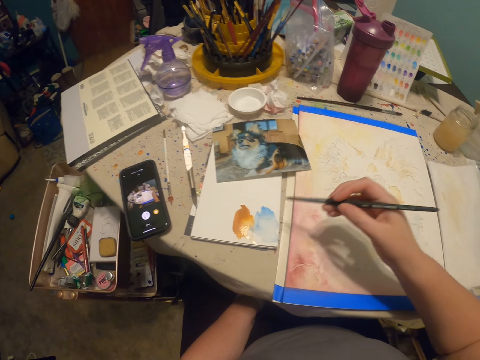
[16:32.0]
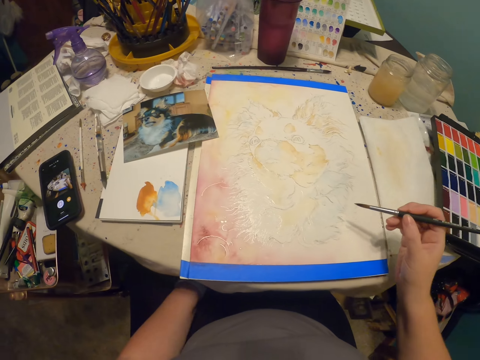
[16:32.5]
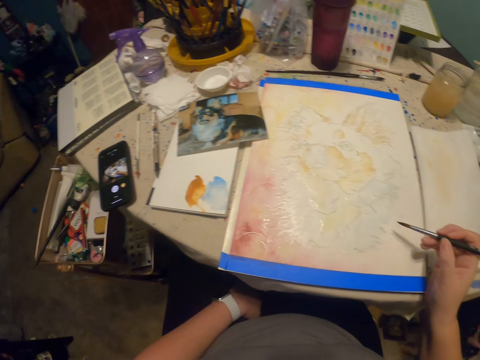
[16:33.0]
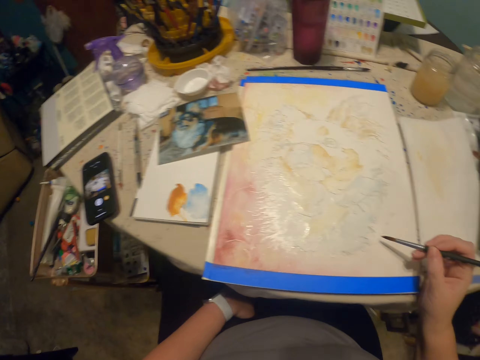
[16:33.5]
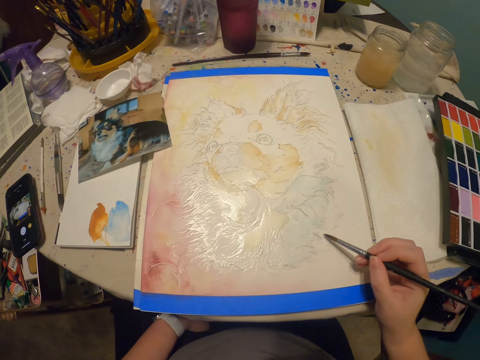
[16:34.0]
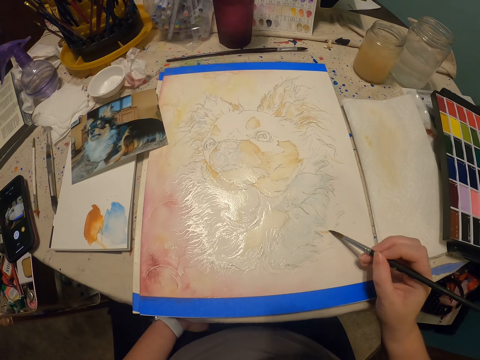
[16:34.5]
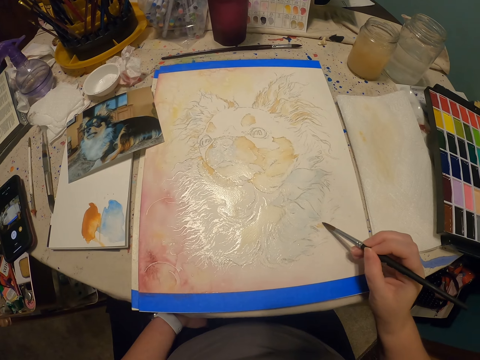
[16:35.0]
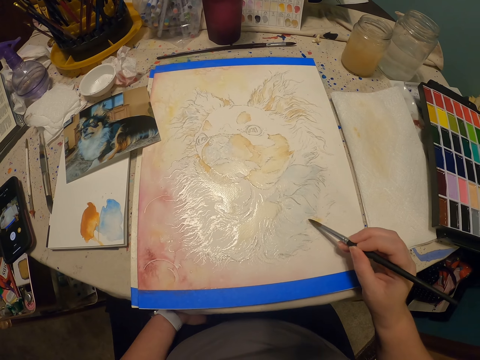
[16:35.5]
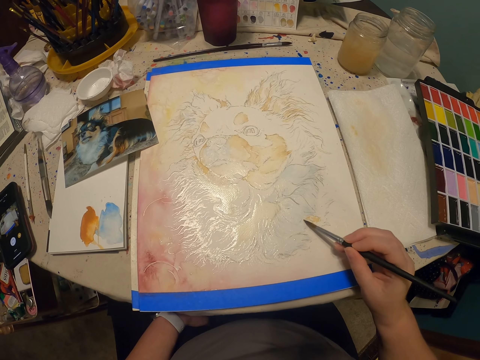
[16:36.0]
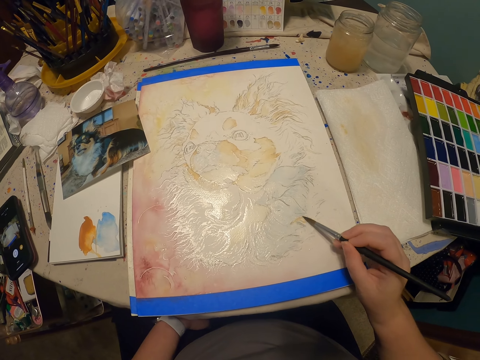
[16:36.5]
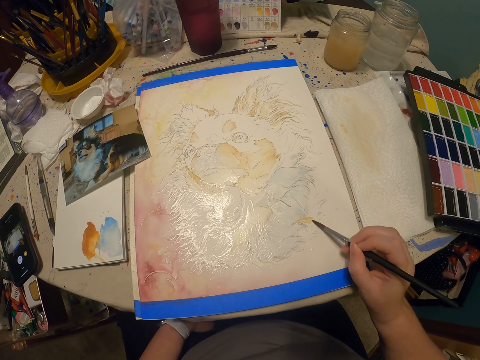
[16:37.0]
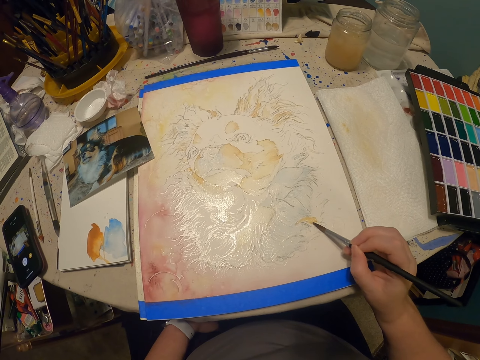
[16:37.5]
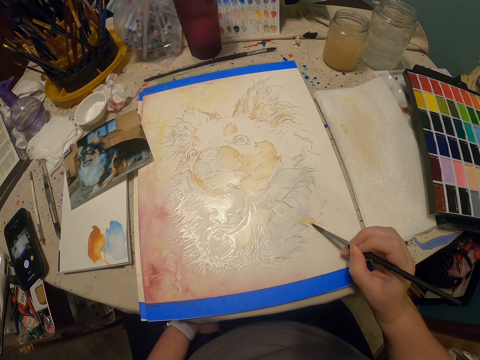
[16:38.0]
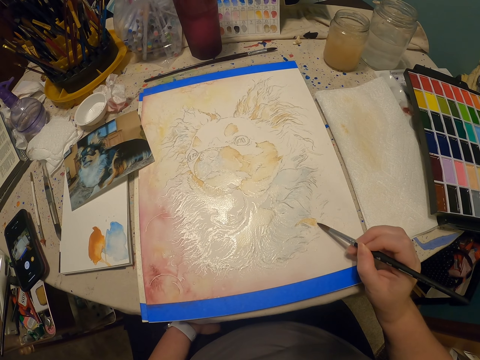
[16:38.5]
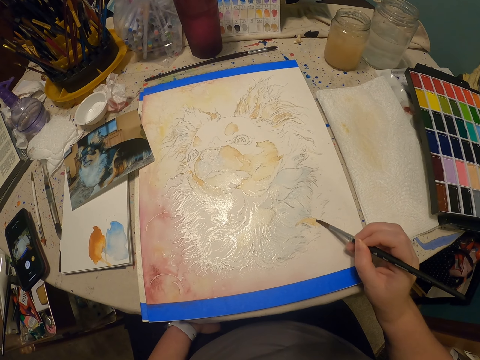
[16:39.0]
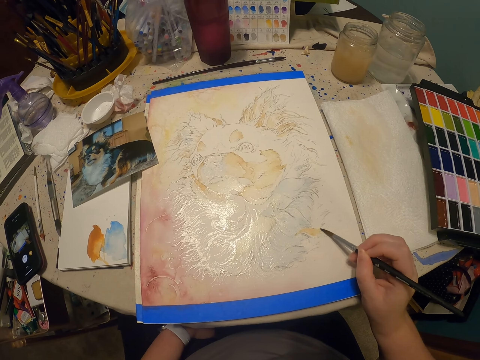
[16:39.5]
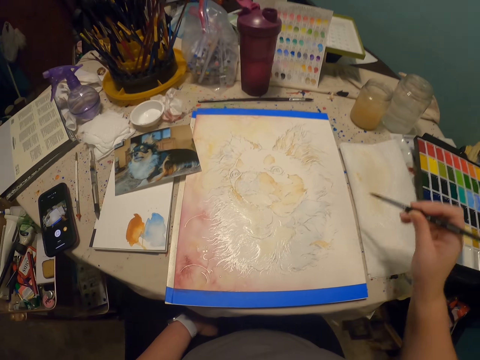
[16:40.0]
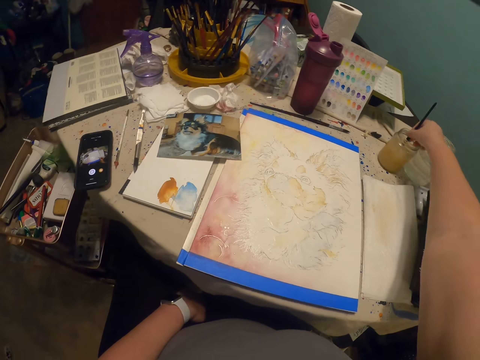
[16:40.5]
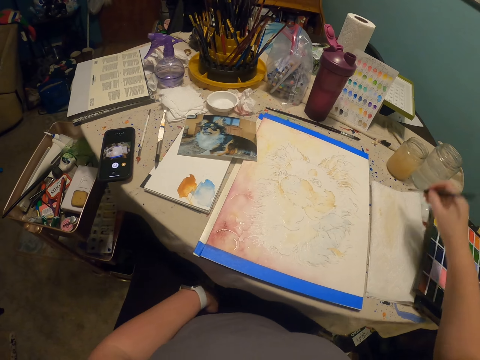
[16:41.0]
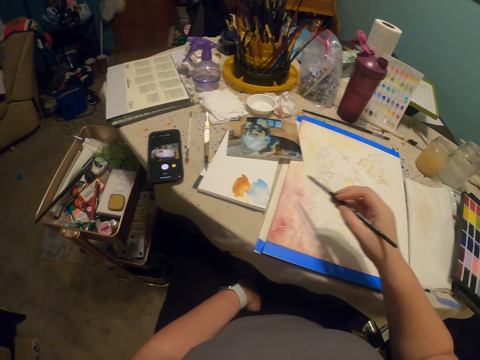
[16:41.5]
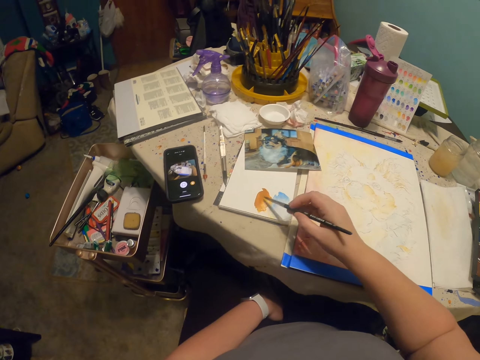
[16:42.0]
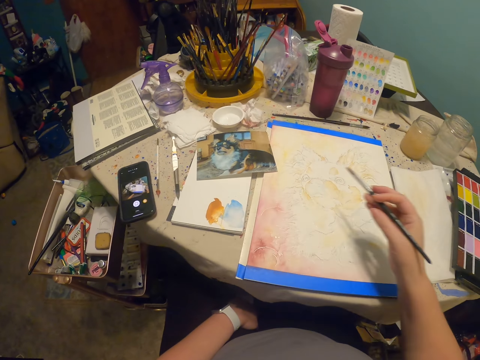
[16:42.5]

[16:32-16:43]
The camera wearer picks the paint. They paint a drawing. They dip the brush into something. They scrape off excess something from the brush. They pick the paint.

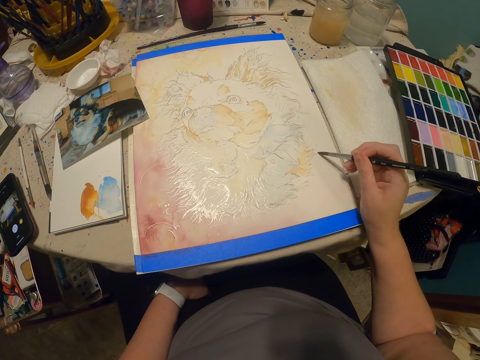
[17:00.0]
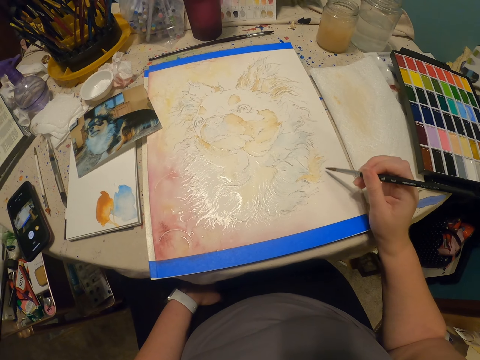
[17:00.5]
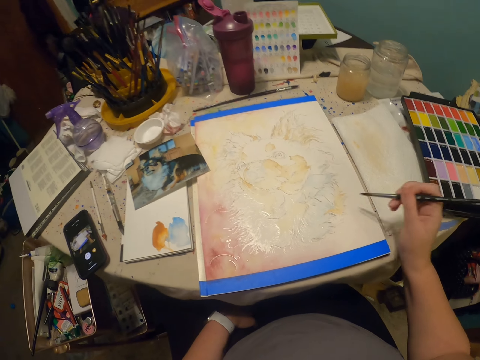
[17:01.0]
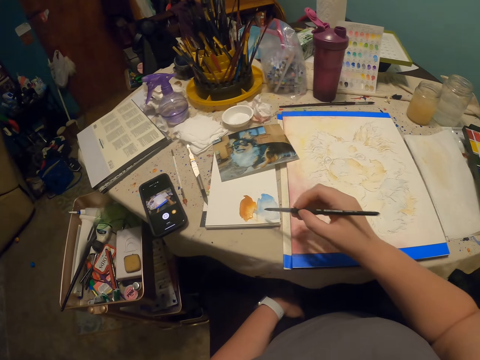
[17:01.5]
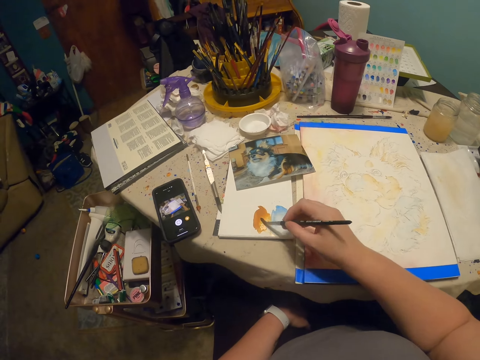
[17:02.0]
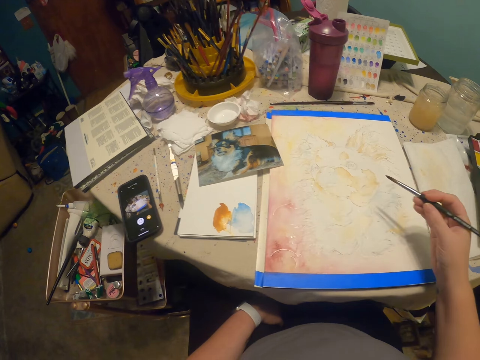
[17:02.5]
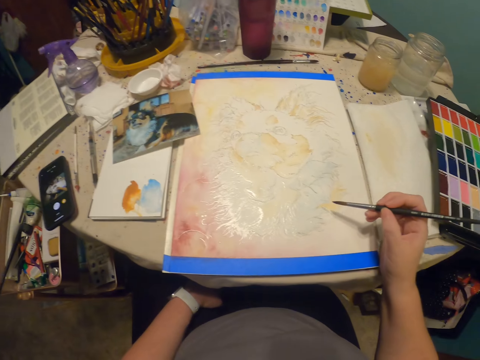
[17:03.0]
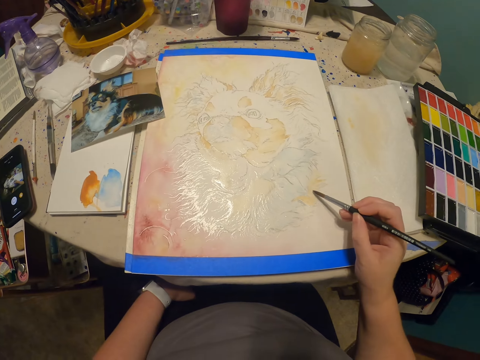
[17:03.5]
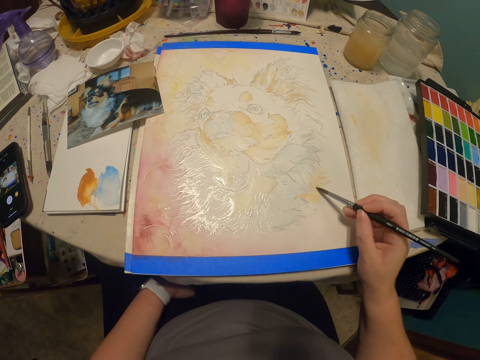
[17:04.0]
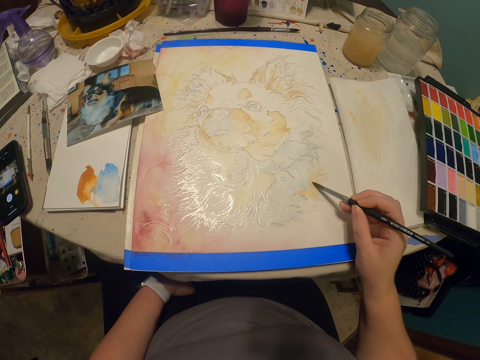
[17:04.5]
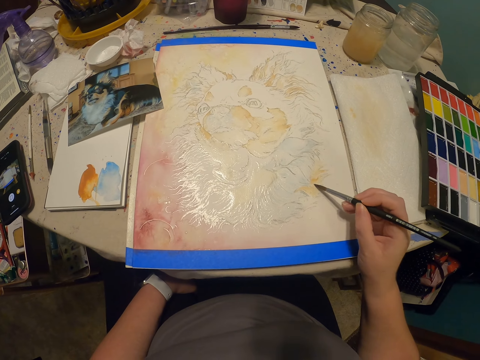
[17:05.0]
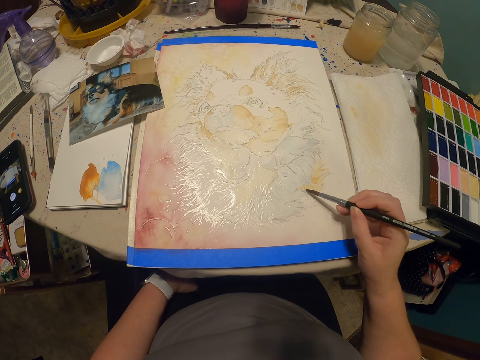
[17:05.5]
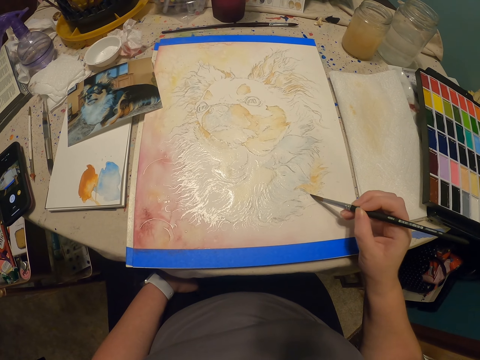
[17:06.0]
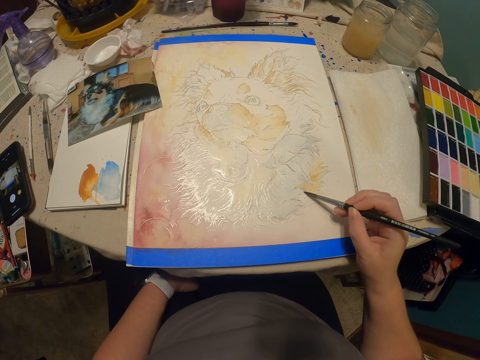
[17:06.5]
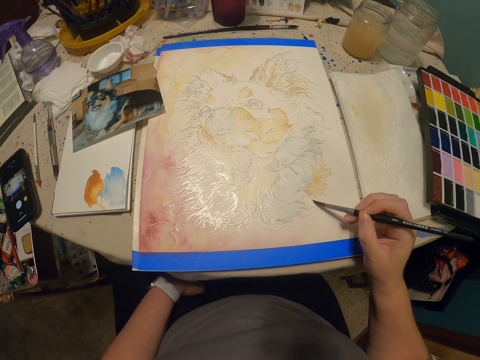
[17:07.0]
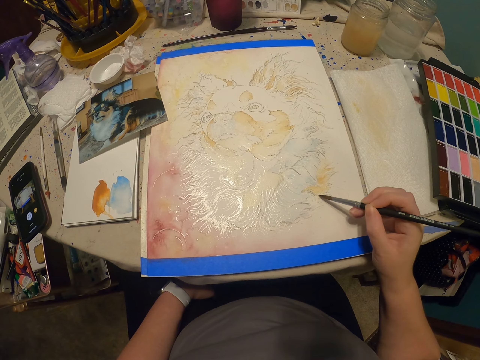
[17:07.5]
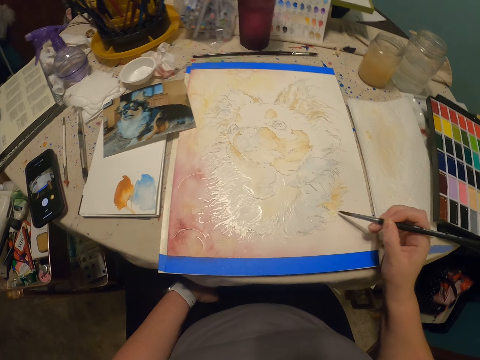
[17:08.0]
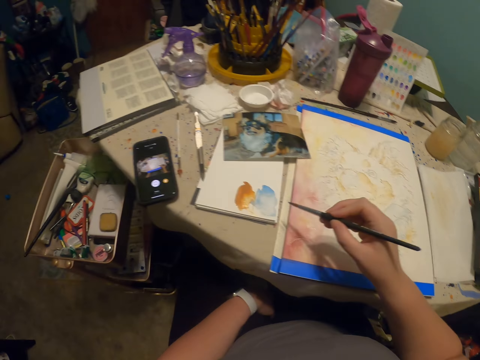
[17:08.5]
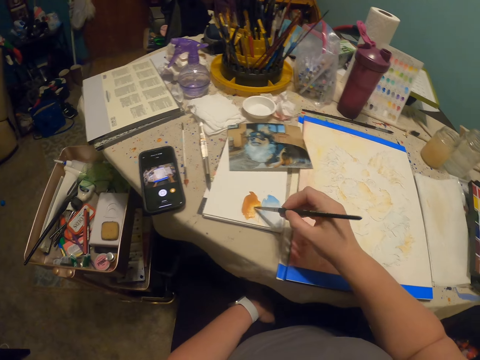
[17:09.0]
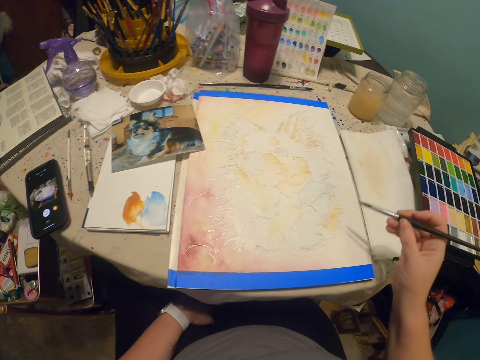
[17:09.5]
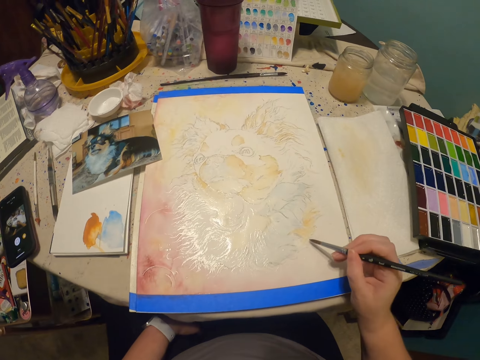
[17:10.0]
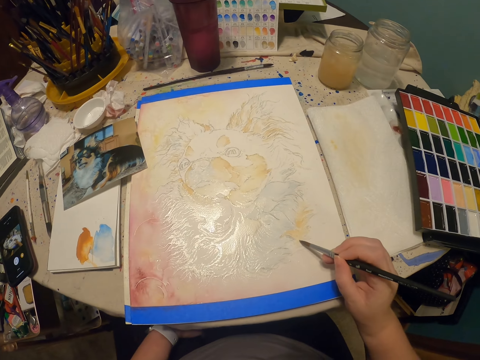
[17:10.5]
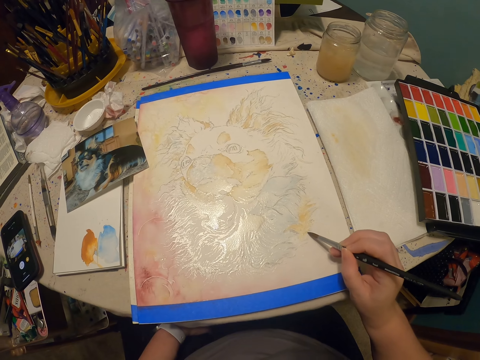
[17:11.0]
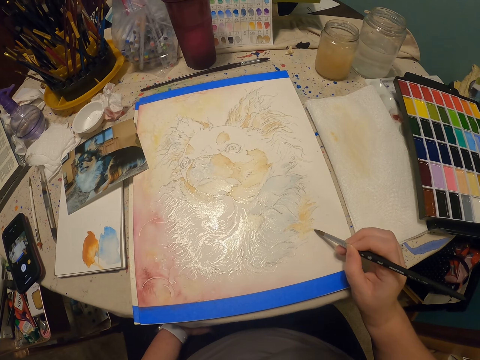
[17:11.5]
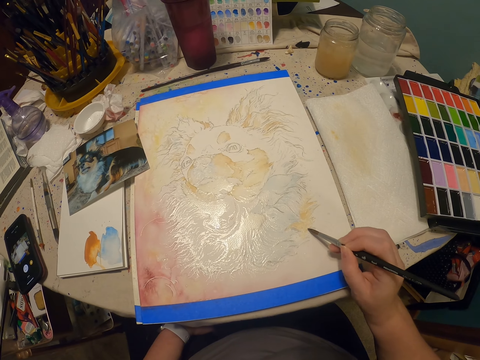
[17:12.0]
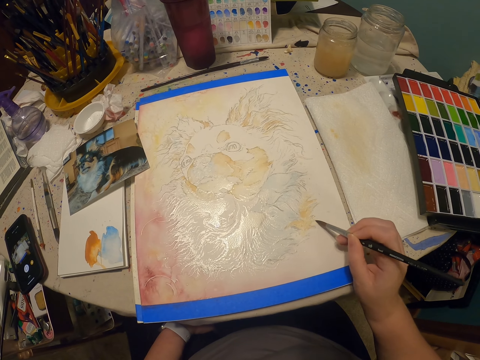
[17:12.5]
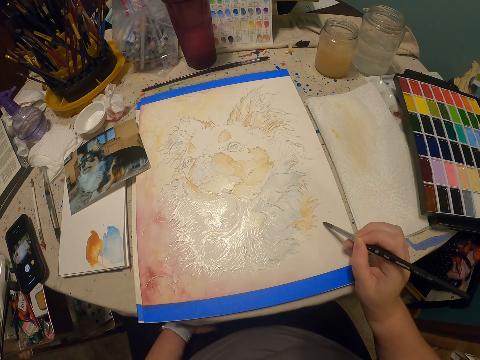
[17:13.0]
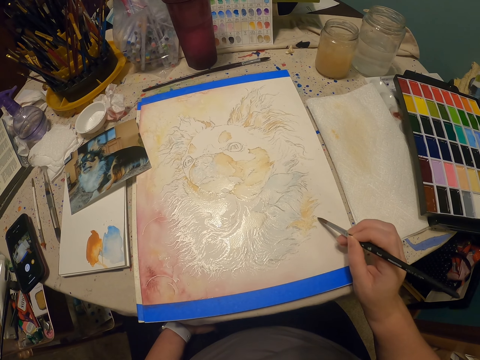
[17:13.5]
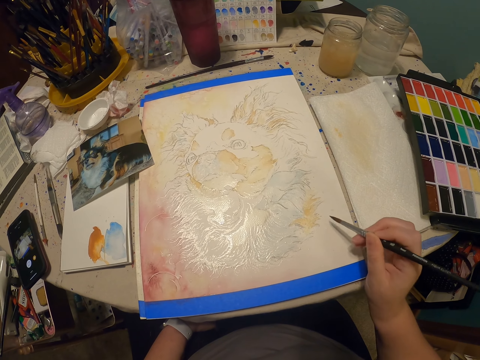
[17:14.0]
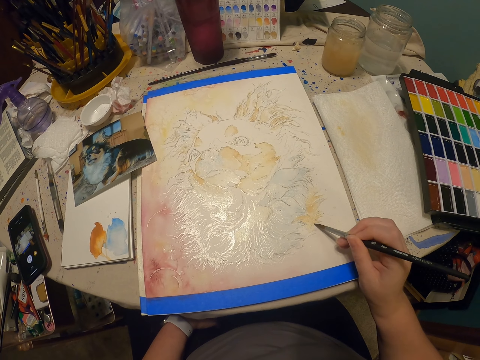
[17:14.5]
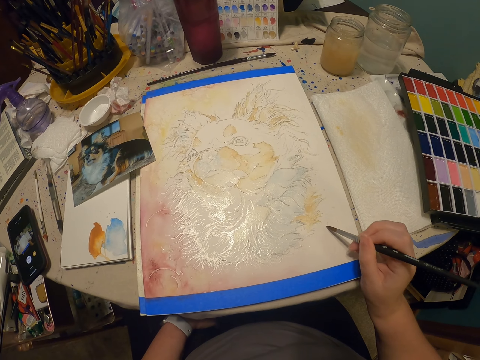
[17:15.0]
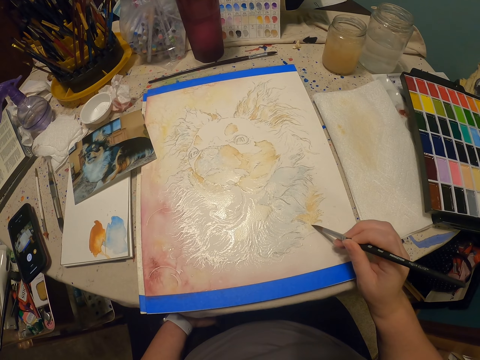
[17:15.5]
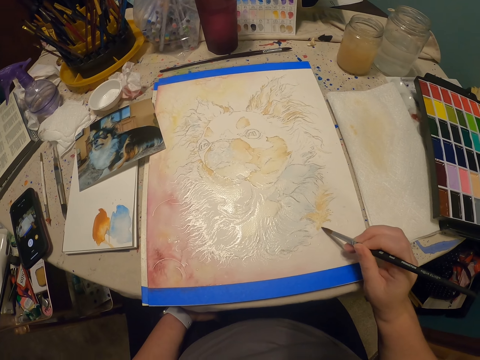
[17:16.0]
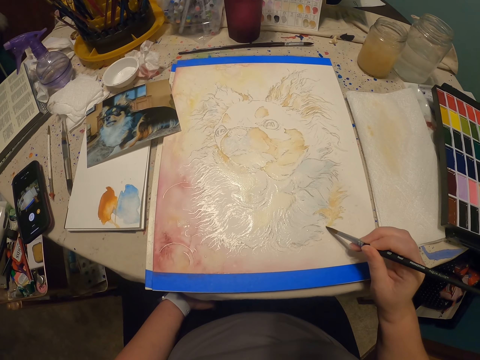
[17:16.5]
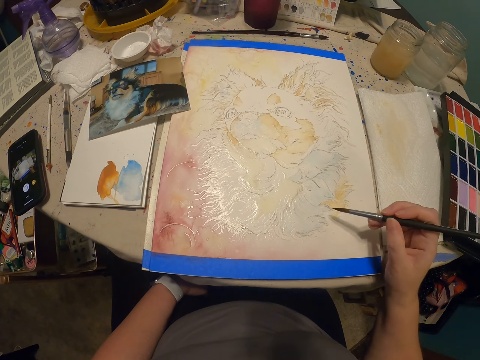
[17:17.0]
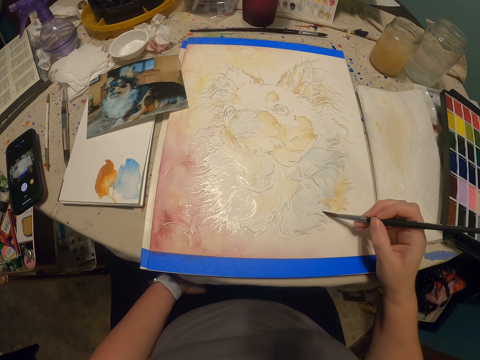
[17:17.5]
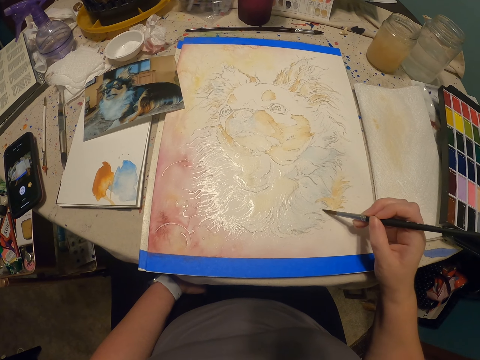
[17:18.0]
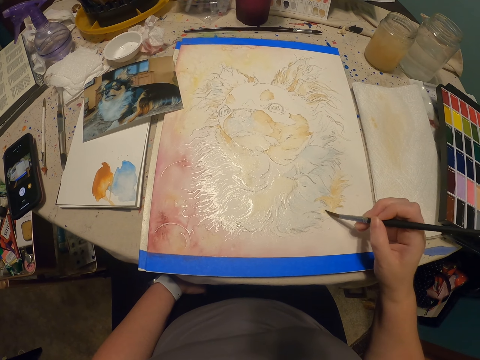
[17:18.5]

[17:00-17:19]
The camera wearer picks the paint. They paint a drawing. They pick the paint. They paint the drawing.
